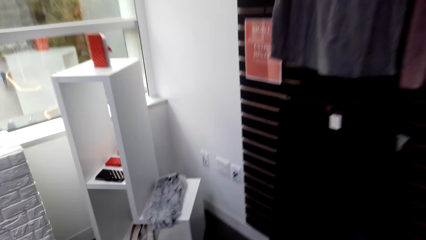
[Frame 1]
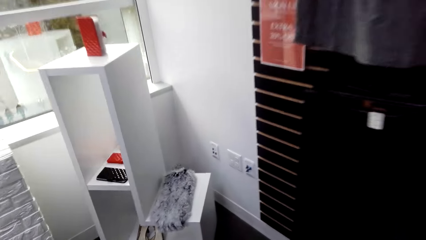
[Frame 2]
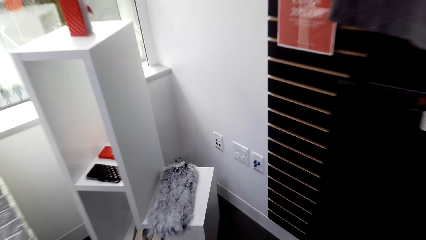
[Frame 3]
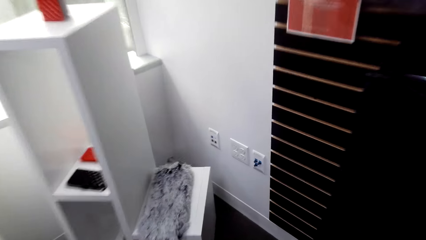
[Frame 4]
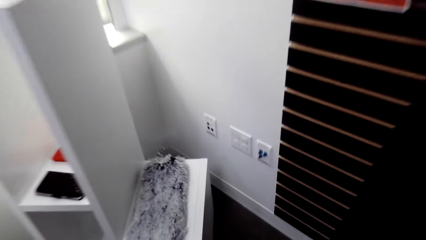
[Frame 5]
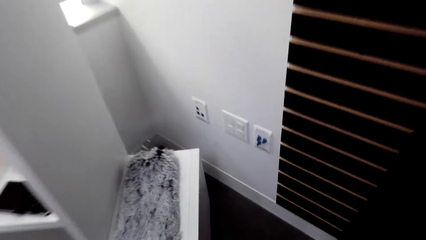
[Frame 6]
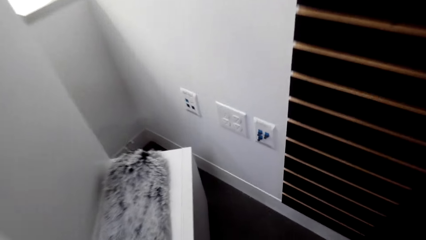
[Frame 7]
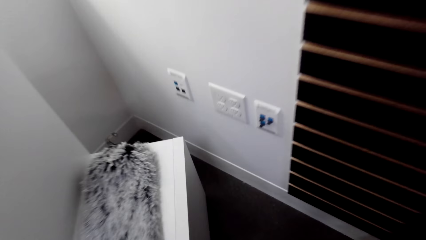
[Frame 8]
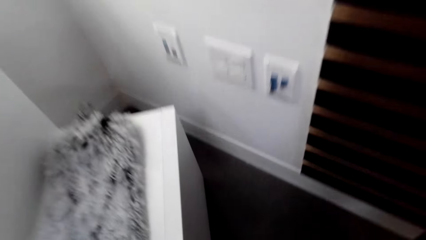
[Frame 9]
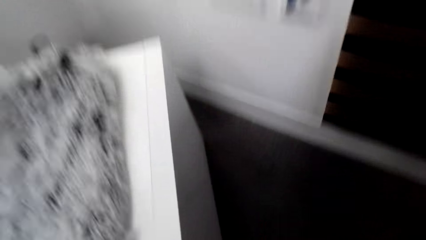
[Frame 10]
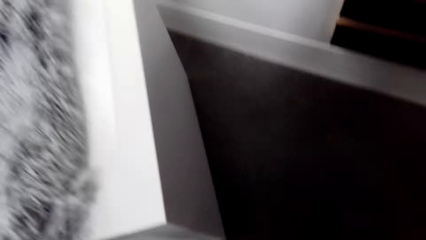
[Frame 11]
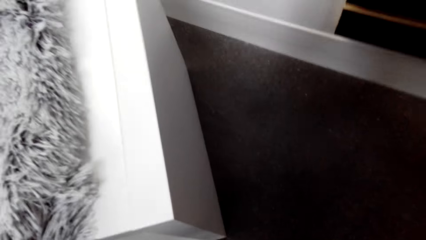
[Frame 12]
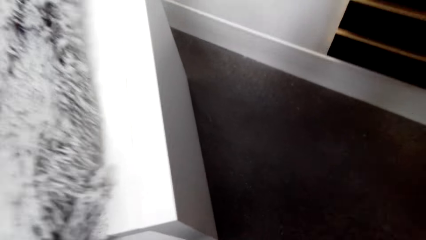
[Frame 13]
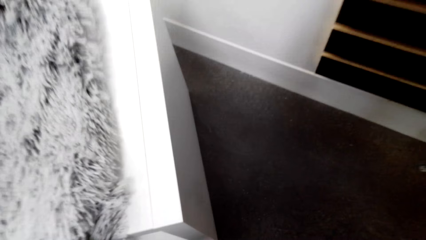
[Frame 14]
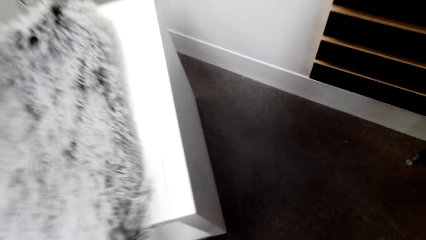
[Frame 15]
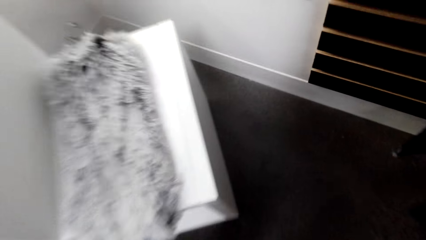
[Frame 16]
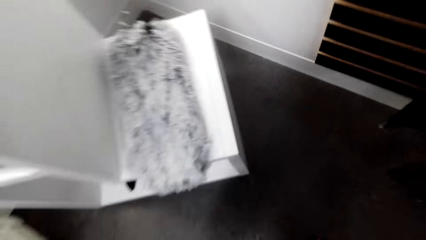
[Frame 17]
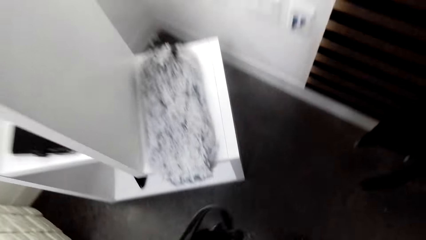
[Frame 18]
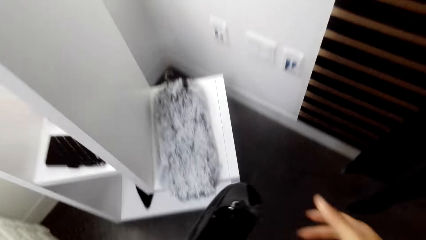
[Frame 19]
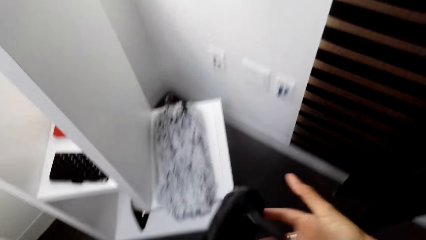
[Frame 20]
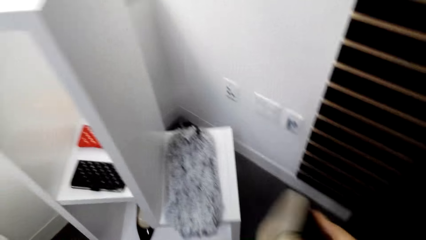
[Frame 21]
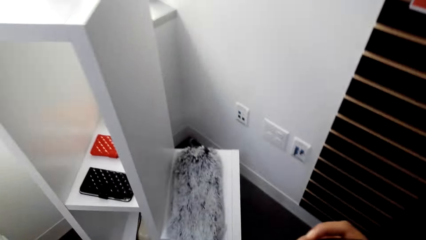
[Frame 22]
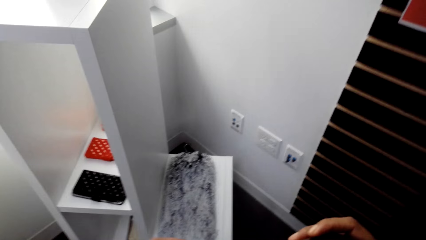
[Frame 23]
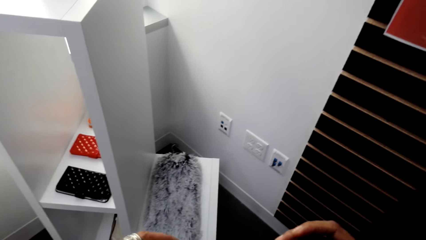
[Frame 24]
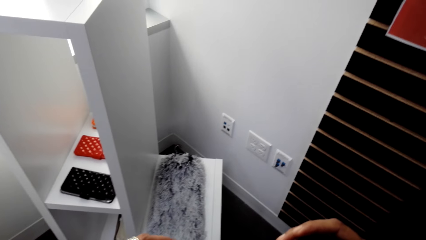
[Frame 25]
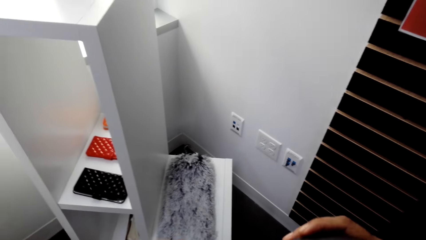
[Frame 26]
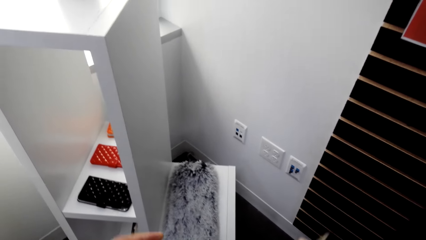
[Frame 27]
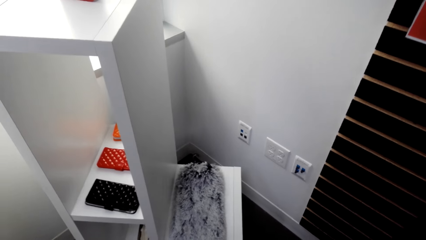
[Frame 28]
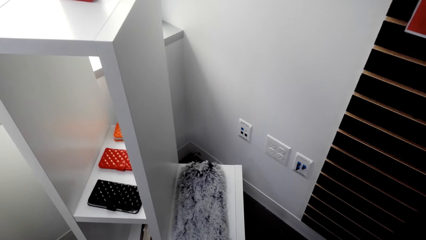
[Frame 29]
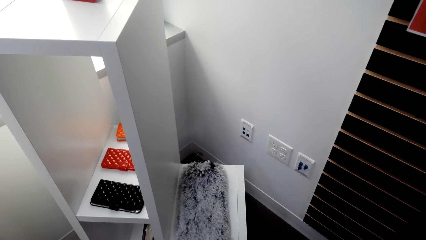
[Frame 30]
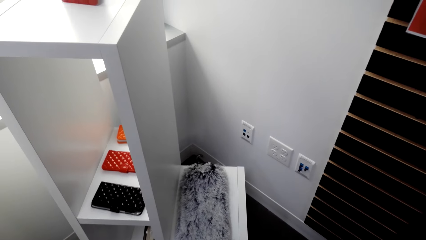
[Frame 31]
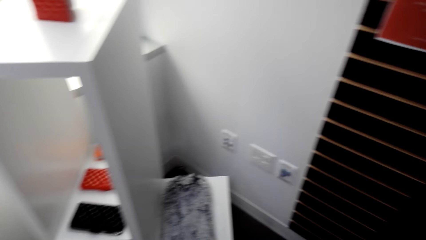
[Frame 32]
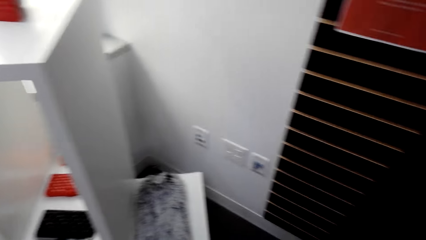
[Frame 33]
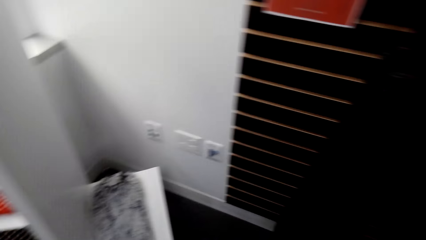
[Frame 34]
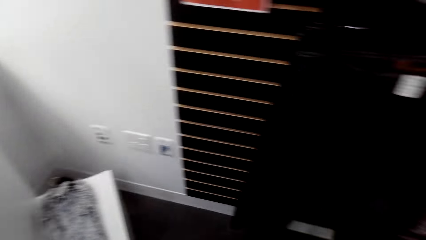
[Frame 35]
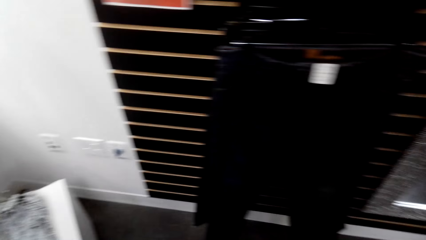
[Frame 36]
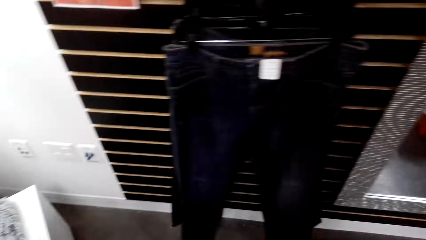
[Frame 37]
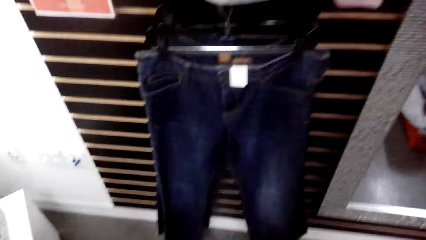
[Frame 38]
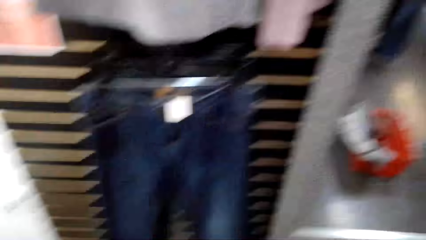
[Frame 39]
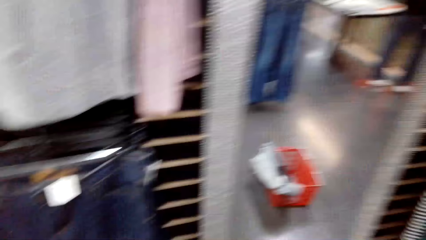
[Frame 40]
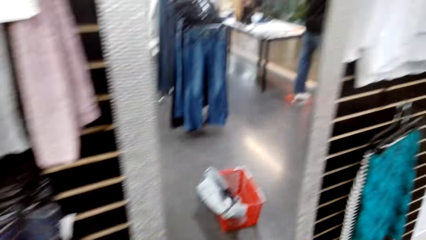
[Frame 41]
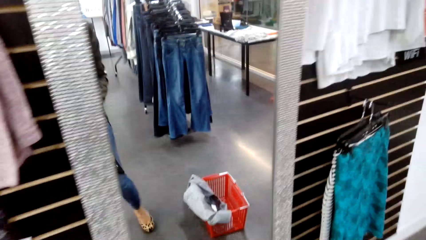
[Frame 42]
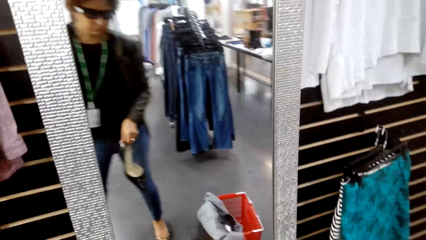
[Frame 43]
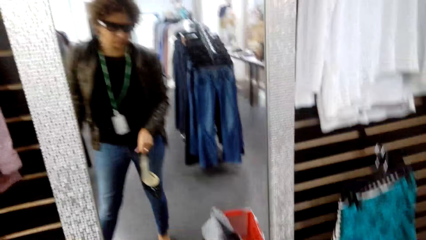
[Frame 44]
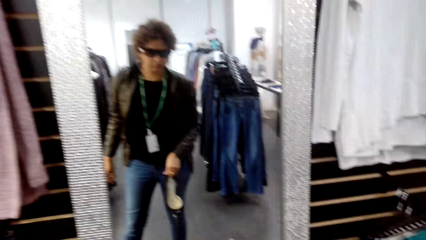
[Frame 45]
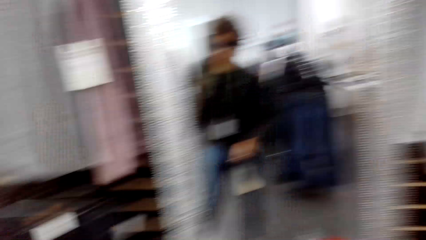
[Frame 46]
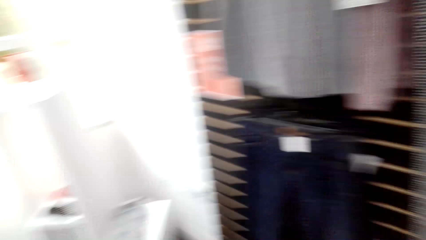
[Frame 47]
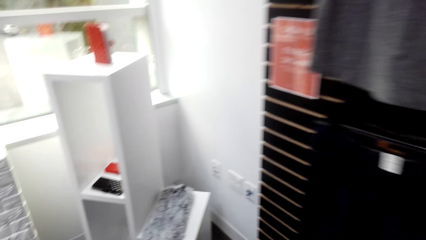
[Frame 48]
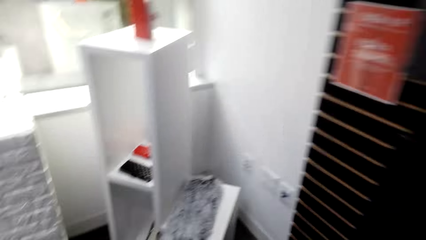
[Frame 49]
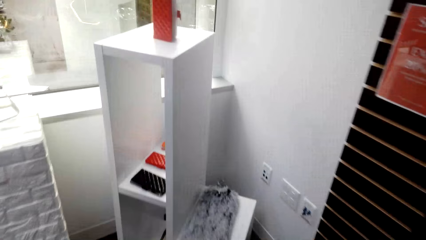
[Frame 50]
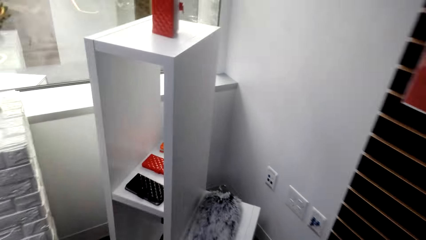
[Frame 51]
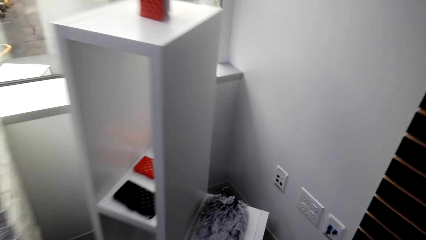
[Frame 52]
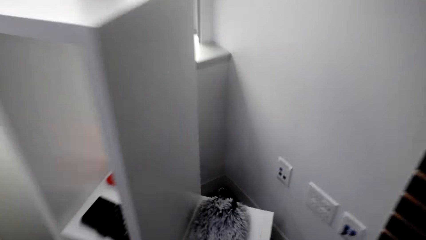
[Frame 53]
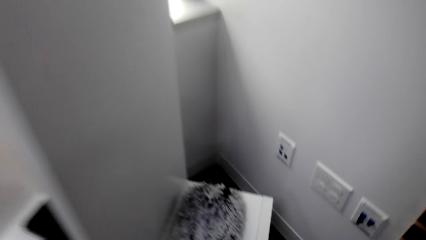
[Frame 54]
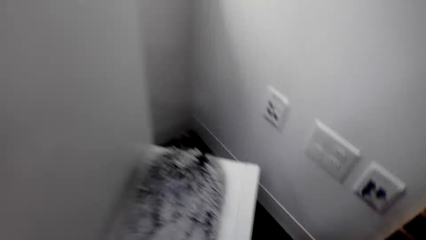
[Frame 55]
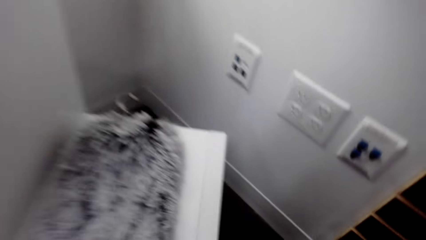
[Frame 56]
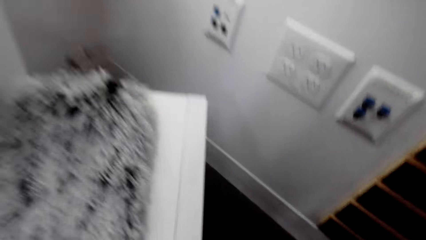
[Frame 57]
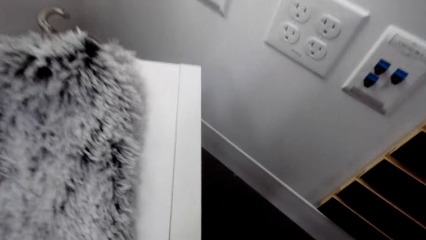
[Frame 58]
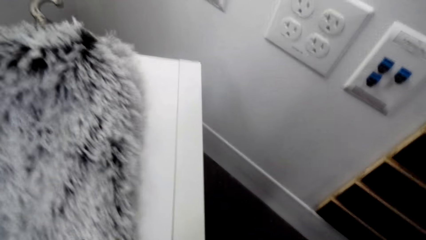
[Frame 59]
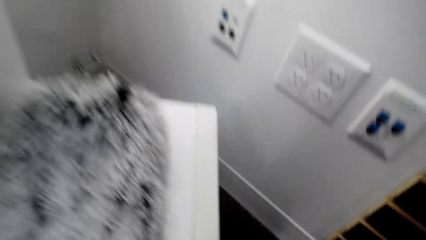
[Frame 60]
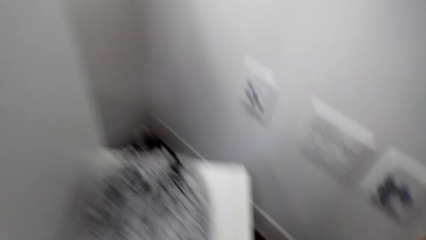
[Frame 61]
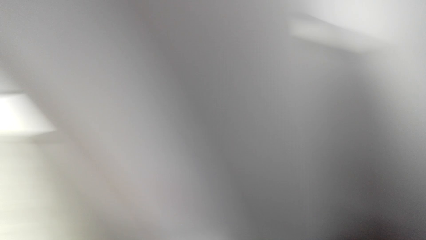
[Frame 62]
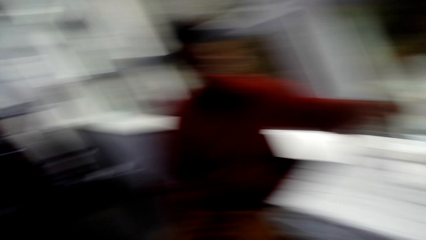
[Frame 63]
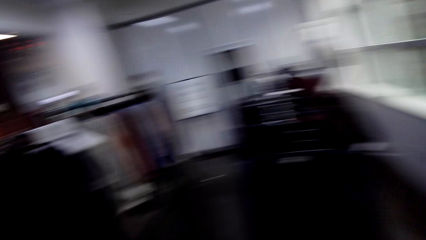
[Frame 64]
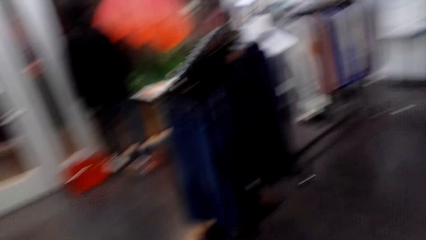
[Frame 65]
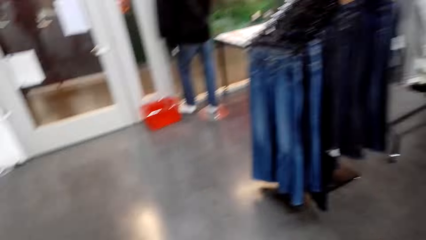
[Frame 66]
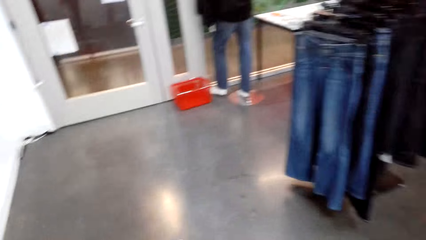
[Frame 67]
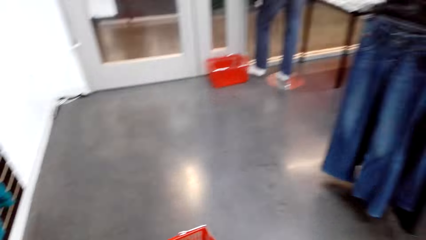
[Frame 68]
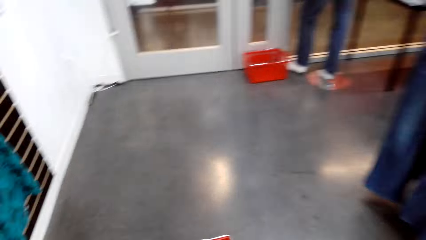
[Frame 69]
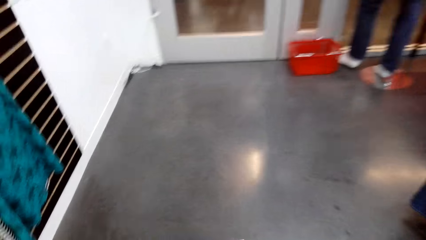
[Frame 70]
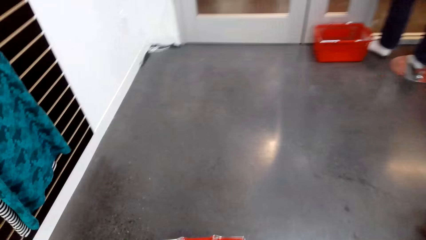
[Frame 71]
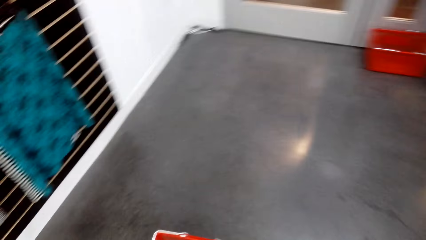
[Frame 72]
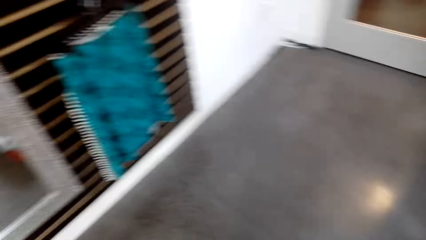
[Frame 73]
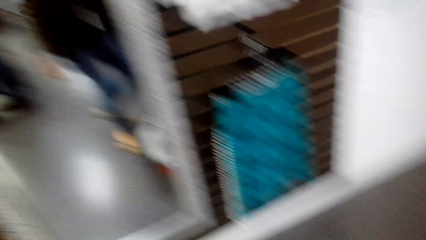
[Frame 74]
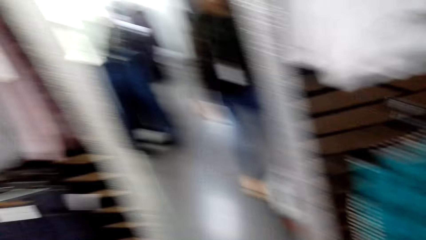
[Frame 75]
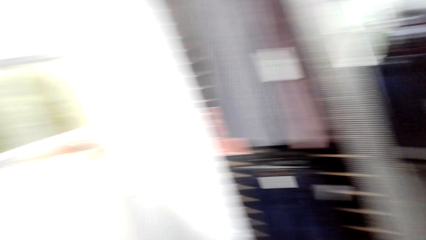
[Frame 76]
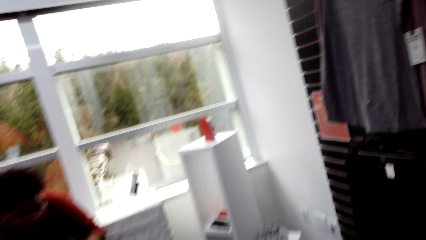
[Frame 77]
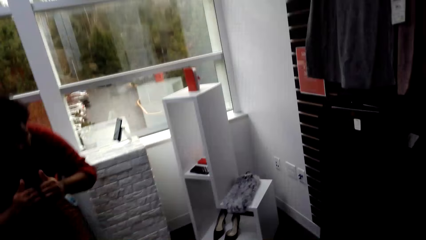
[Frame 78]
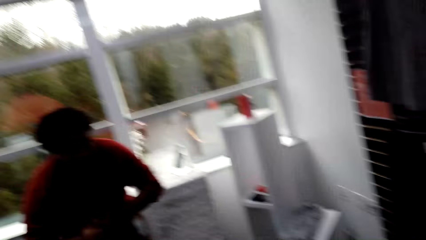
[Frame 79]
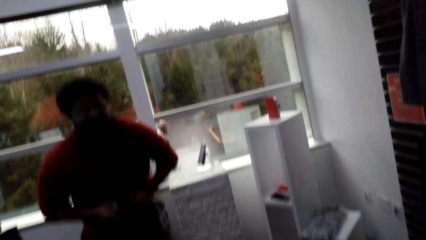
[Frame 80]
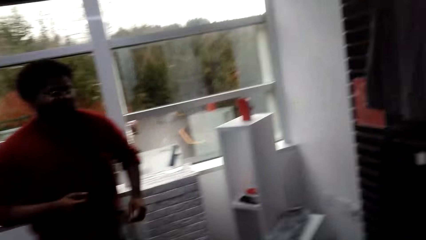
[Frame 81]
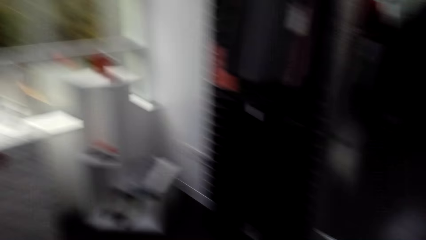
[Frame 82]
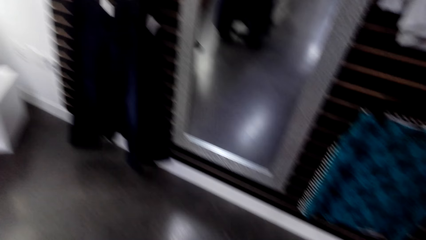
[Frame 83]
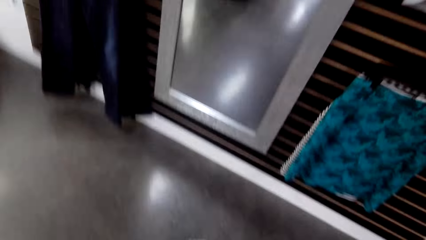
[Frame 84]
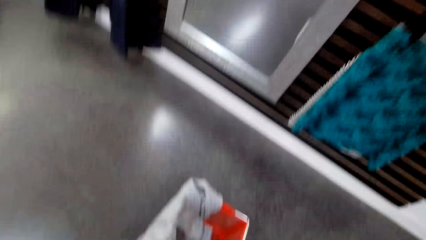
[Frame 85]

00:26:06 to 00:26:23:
The camera wearer picks some shoes. They hold a shoe. They check the shoes. They check the shoes on the mirror. They drop the shoes.
